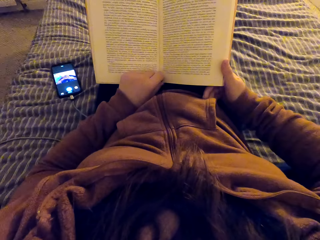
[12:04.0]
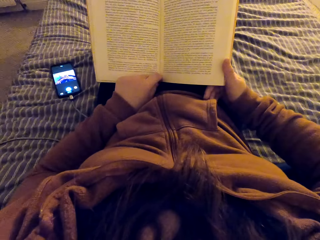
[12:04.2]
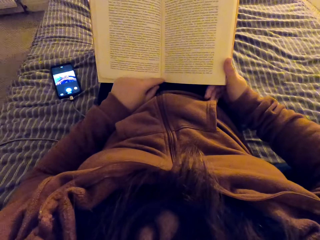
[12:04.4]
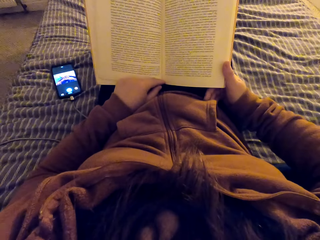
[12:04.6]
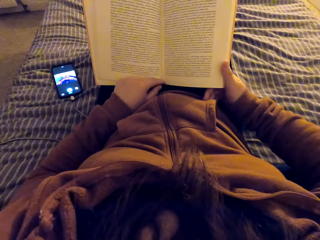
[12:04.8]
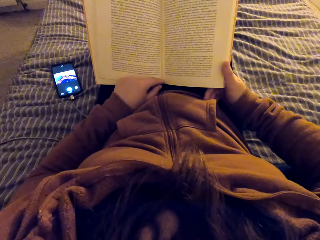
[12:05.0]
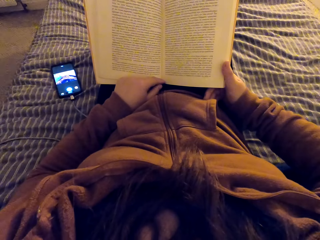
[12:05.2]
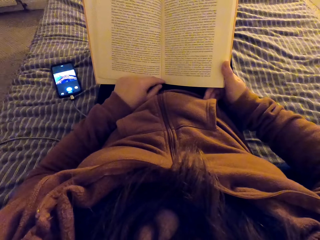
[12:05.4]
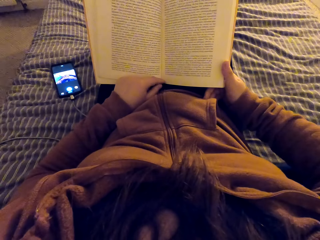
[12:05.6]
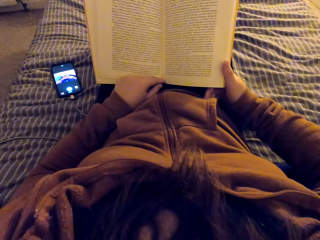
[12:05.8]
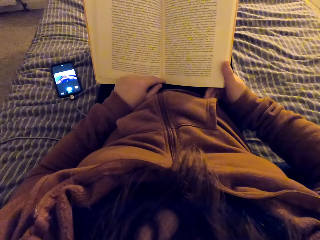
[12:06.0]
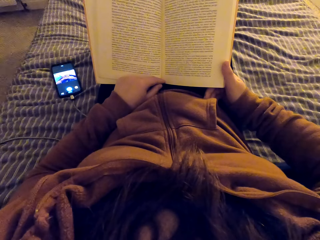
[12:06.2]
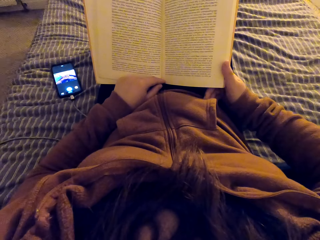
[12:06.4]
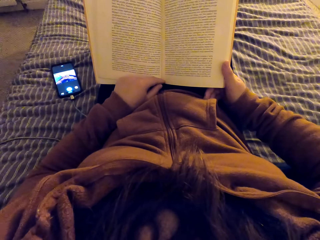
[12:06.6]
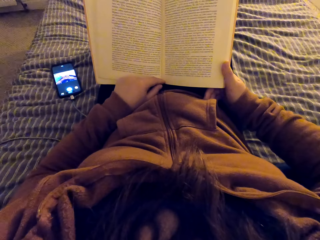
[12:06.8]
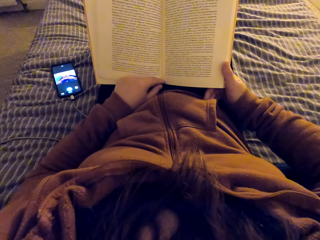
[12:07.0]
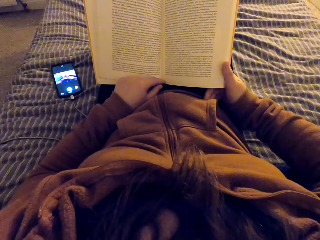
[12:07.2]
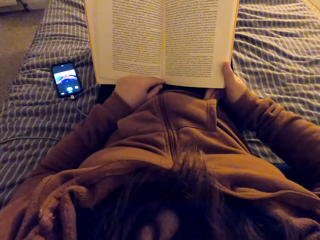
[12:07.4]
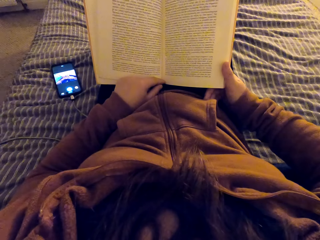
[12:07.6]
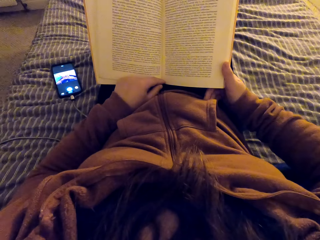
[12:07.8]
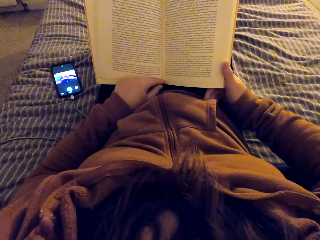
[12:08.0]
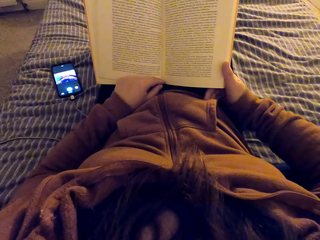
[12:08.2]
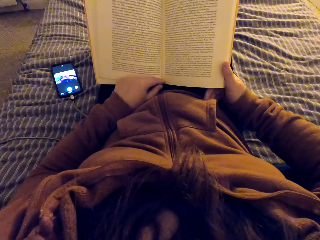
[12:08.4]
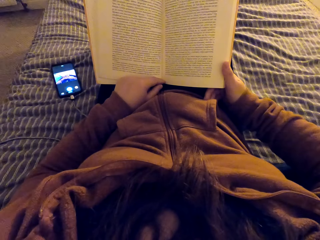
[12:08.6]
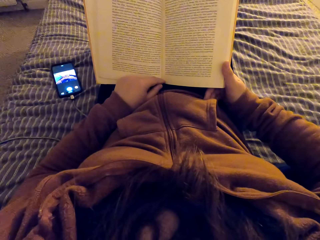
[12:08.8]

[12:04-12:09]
The camera wearer reads a book.

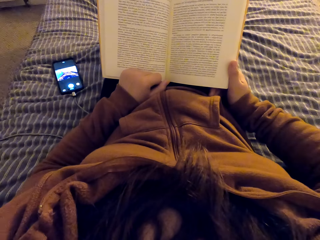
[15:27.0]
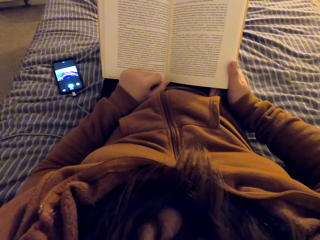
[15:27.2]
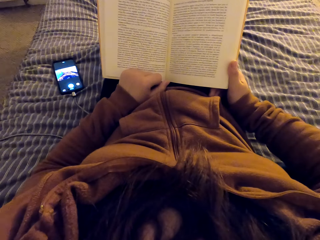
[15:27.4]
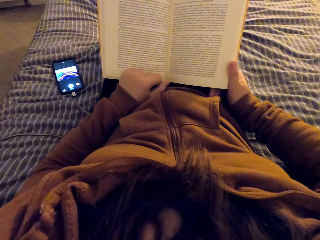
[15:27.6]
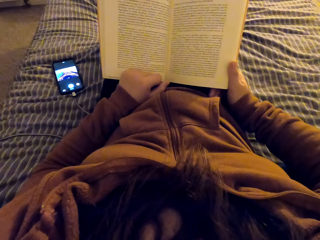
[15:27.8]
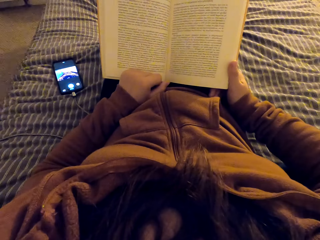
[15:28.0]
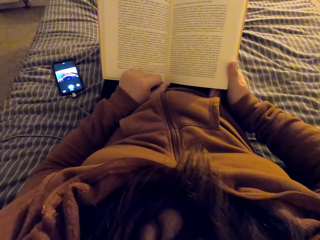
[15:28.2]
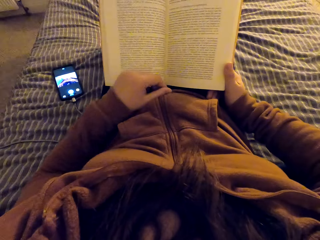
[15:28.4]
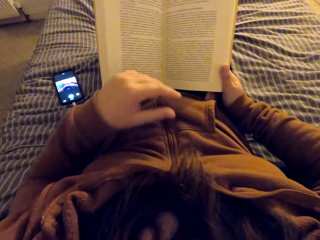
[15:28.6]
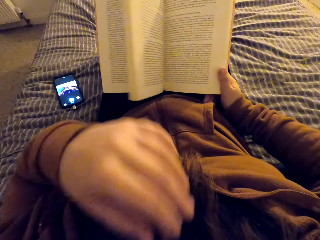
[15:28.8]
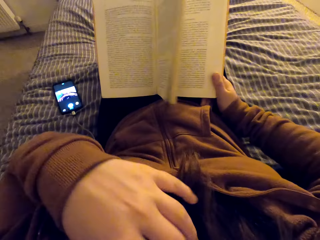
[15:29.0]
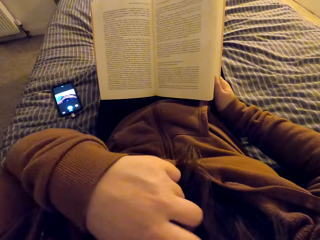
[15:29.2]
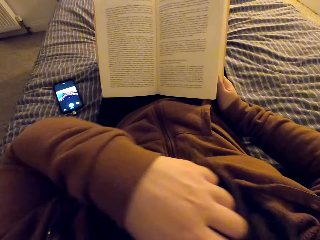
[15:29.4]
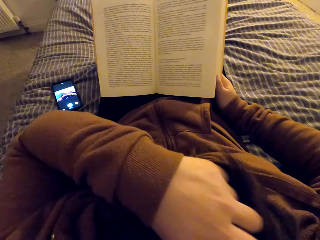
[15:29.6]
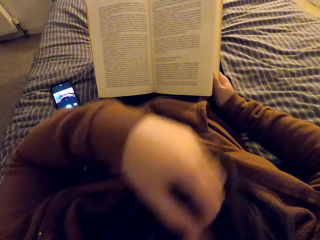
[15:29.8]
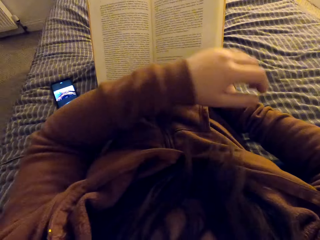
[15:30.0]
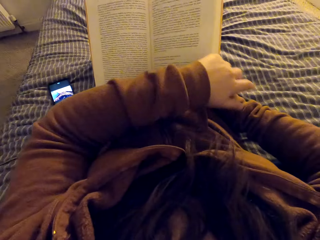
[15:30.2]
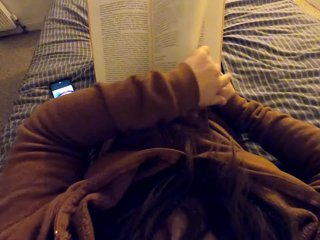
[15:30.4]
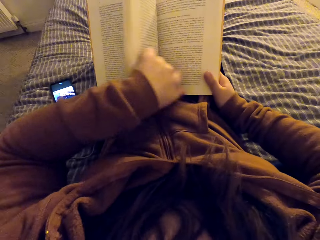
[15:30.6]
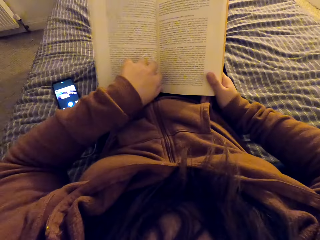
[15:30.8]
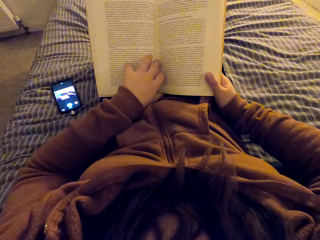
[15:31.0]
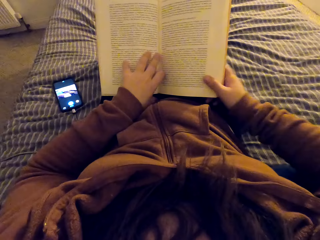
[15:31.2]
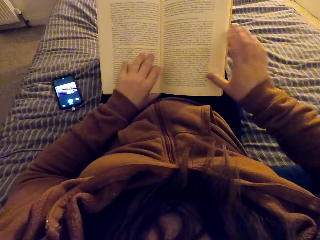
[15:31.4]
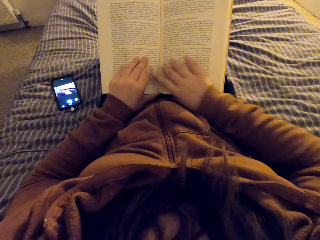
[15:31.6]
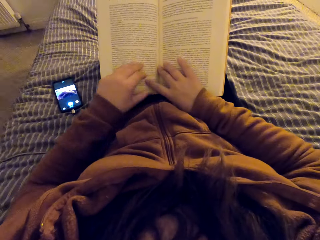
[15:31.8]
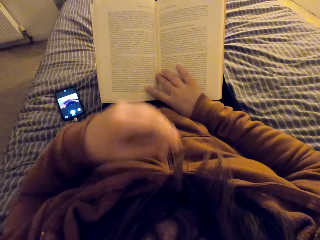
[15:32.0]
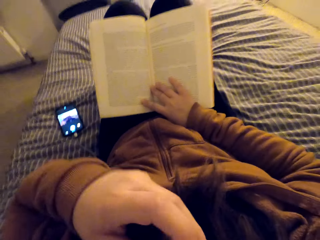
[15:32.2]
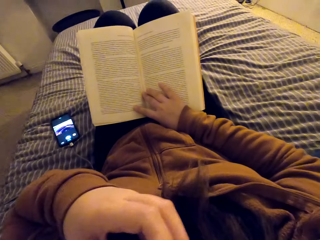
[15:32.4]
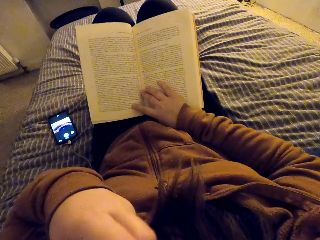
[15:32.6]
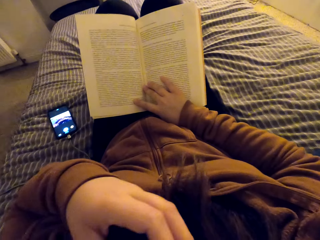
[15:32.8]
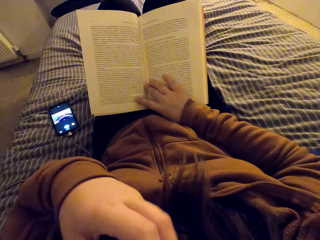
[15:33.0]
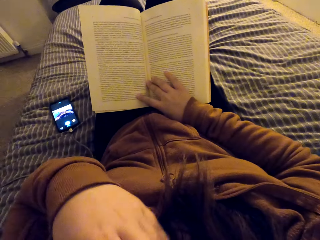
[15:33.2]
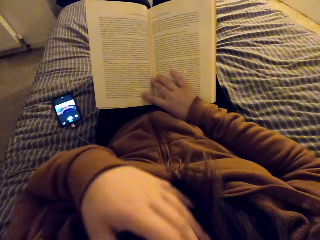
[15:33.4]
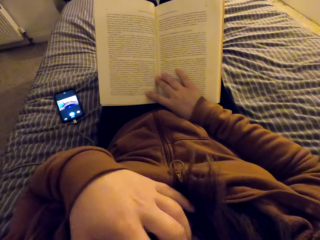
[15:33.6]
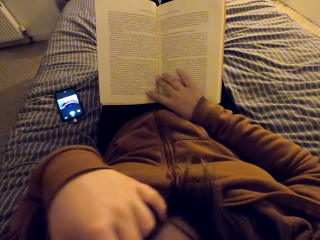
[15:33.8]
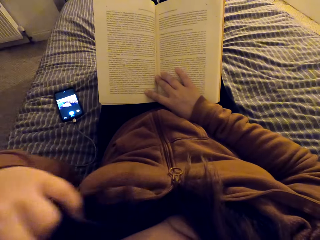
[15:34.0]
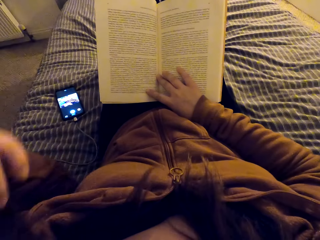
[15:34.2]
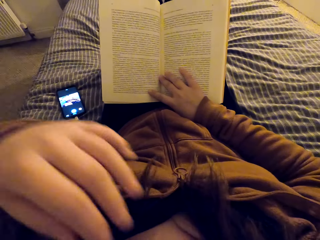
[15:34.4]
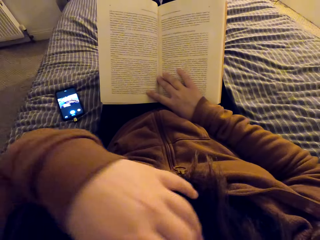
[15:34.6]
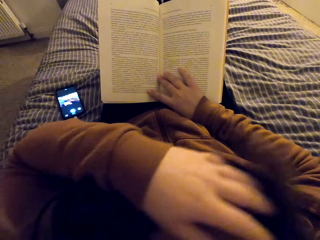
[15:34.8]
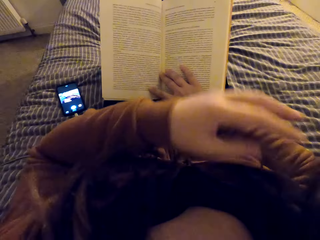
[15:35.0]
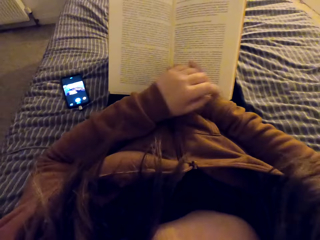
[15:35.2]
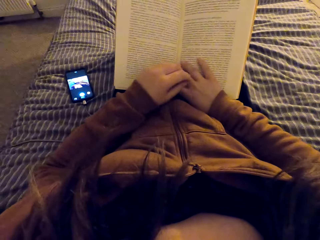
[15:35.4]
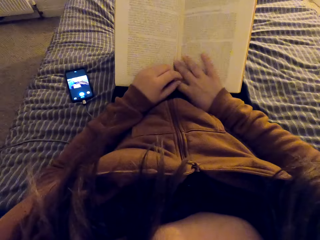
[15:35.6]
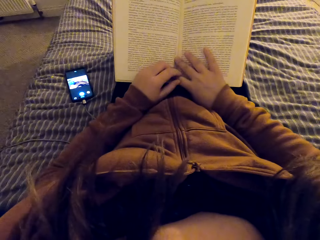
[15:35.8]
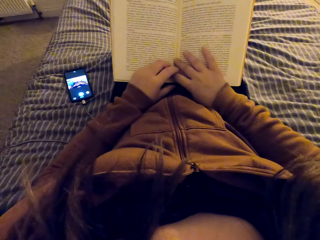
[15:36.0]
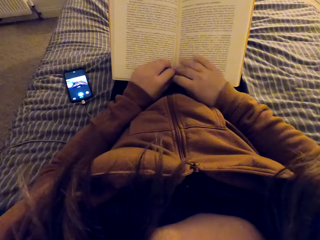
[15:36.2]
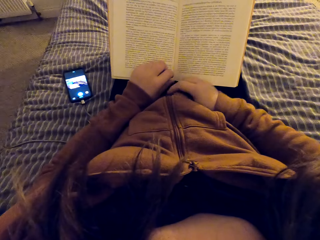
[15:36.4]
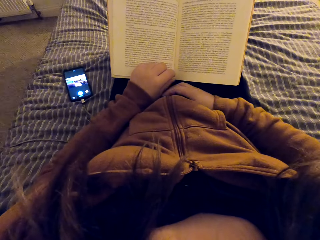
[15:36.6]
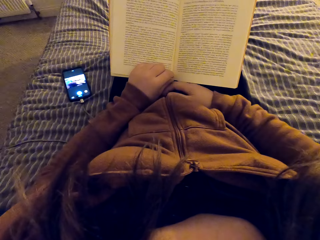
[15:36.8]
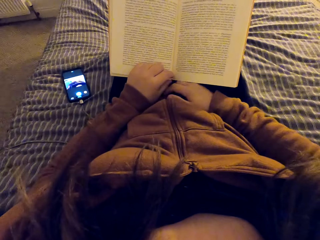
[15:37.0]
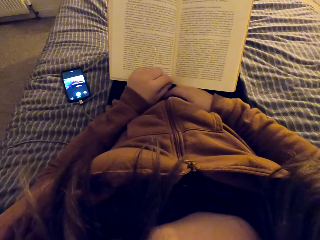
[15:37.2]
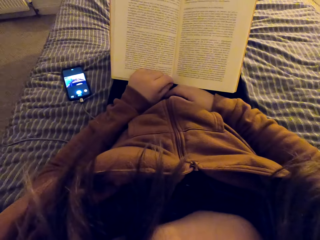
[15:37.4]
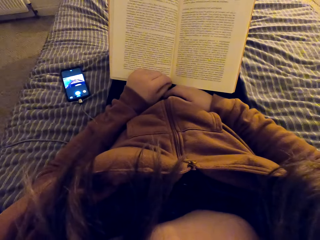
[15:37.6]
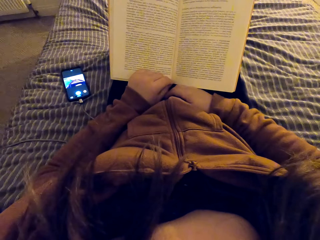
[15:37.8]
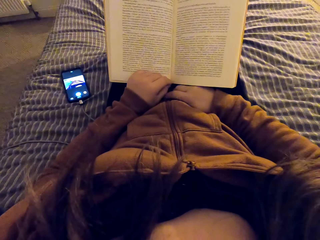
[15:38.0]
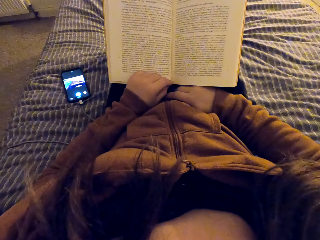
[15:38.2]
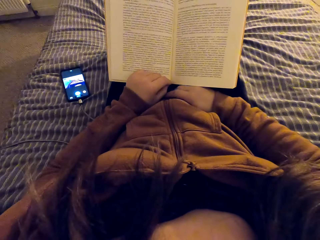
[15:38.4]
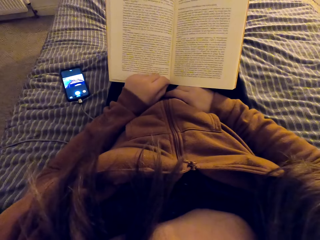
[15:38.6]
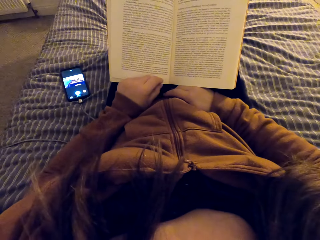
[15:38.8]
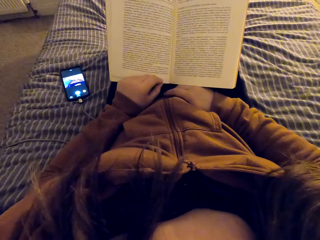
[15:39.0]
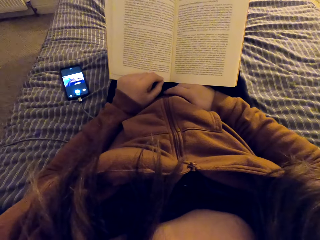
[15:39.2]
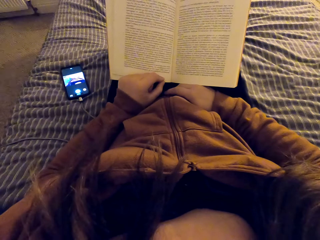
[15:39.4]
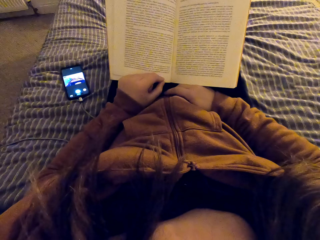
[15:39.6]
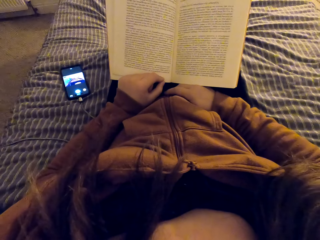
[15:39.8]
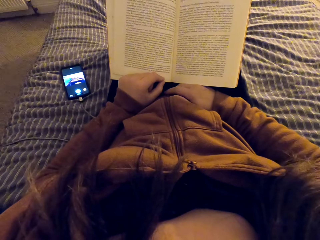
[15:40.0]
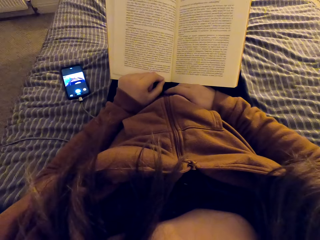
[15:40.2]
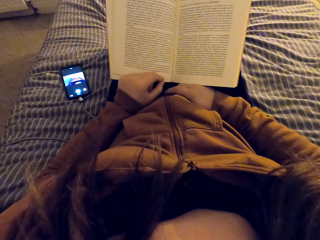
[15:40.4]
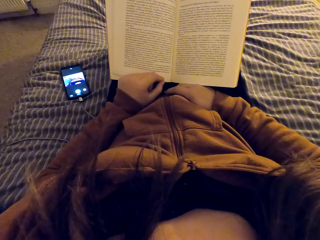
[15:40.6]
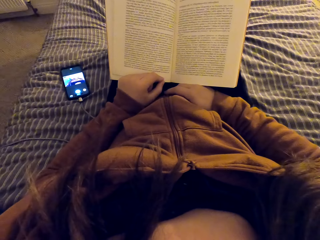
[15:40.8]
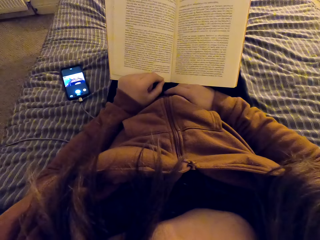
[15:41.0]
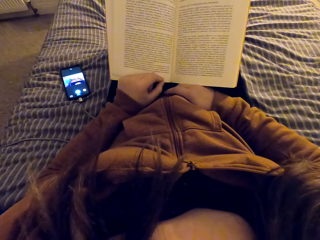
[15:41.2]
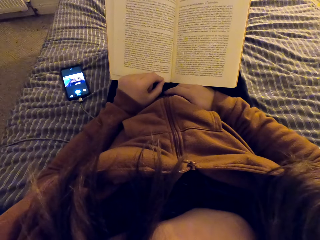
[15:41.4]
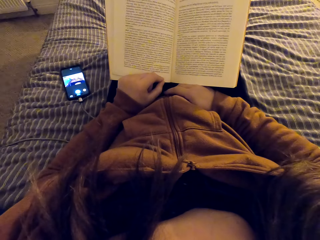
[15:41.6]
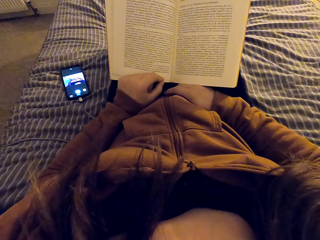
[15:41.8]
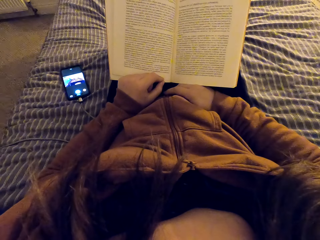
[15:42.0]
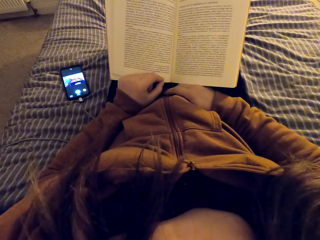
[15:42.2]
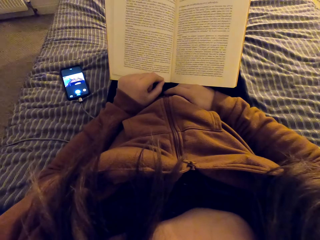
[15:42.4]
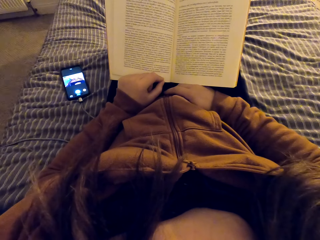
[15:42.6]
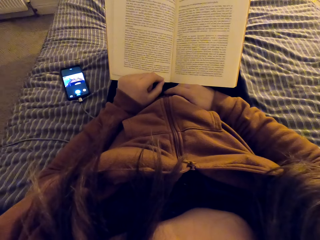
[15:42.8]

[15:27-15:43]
The camera wearer scratches her chest. She lifts her hand. She drops her hand. She turns a page. She scratches her chest. She holds her neck. She reads a book. She drops her hand.
